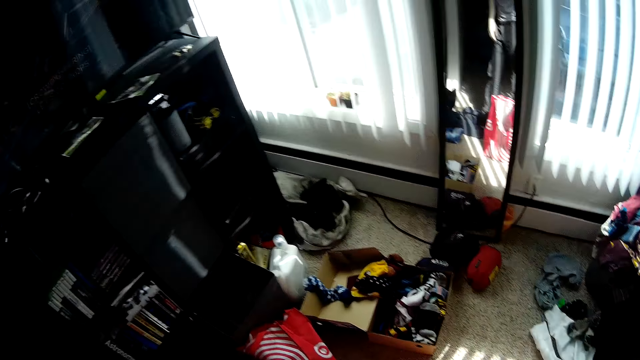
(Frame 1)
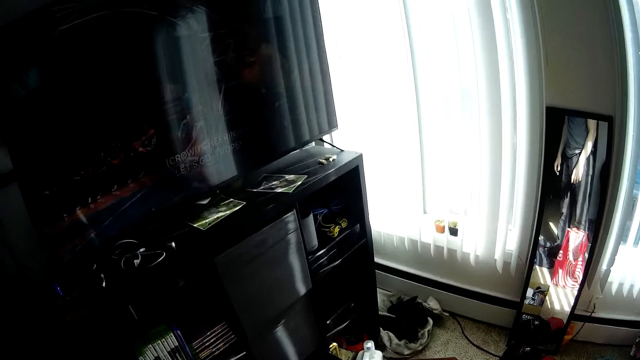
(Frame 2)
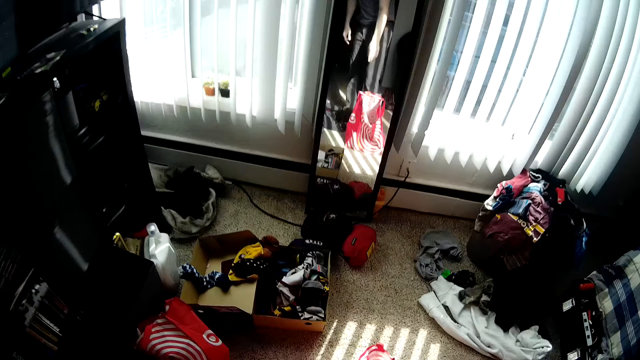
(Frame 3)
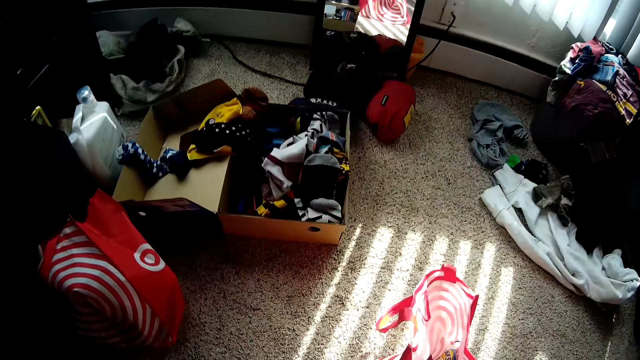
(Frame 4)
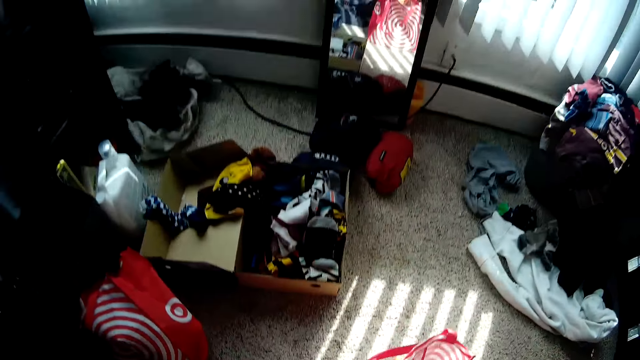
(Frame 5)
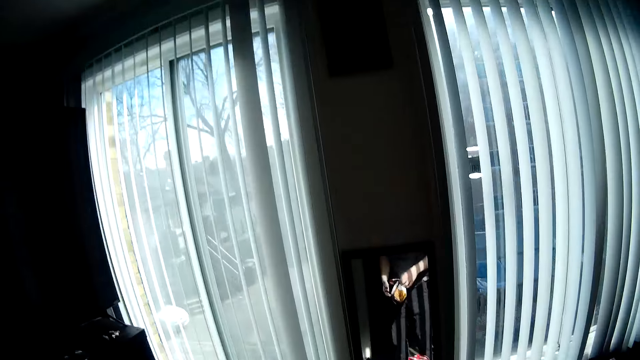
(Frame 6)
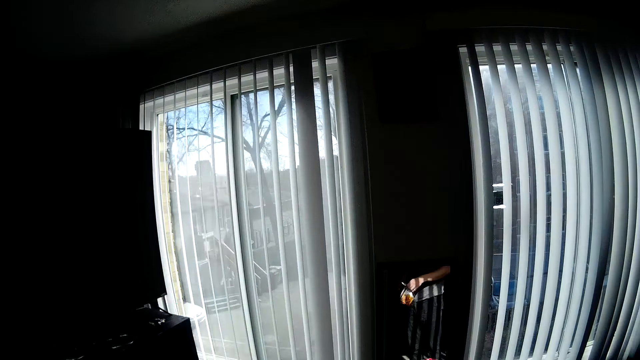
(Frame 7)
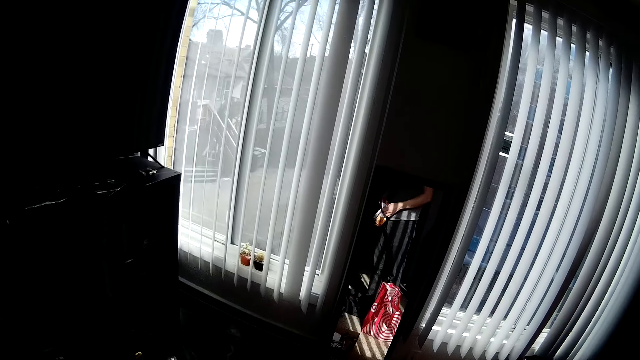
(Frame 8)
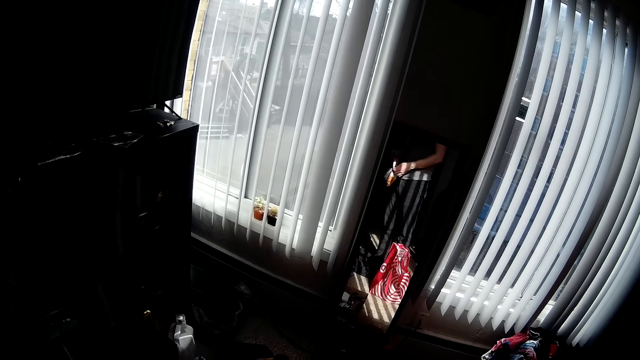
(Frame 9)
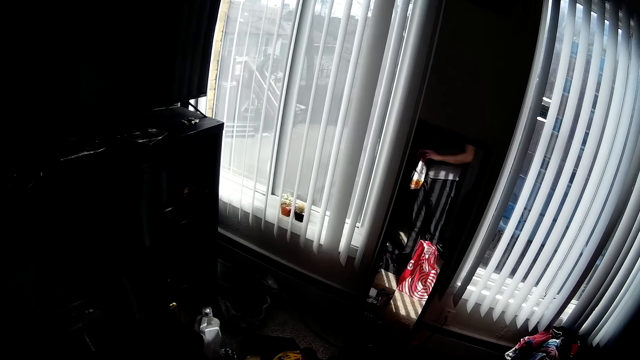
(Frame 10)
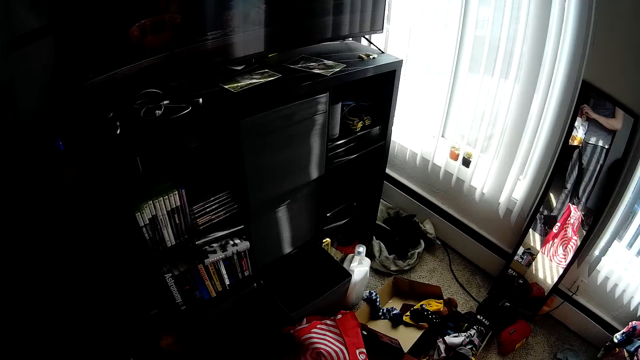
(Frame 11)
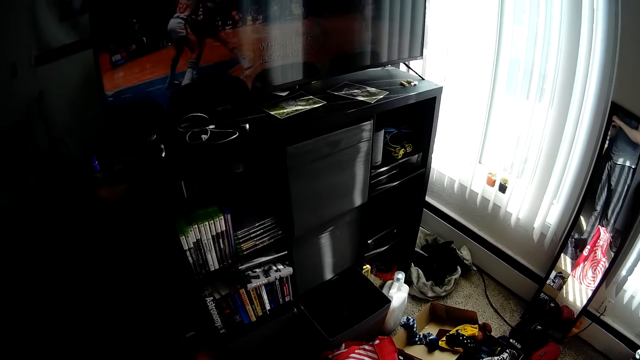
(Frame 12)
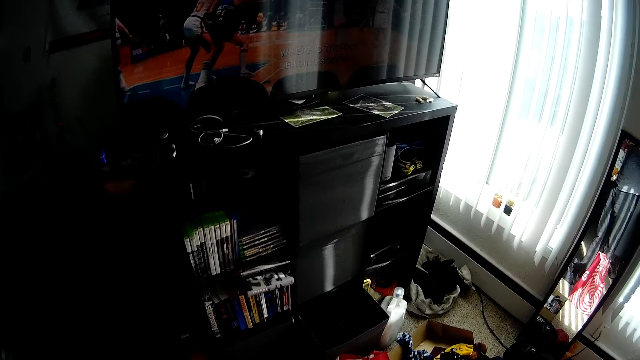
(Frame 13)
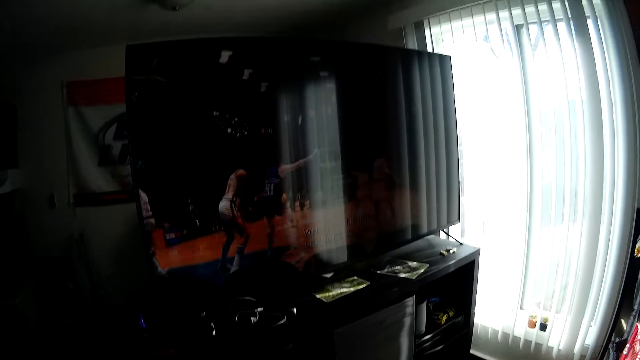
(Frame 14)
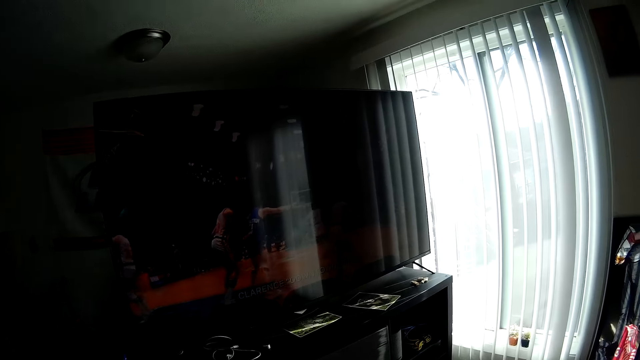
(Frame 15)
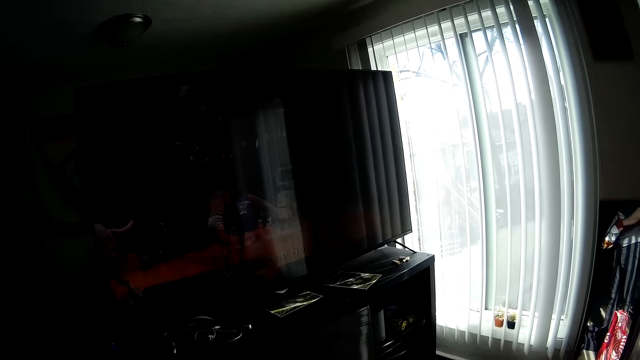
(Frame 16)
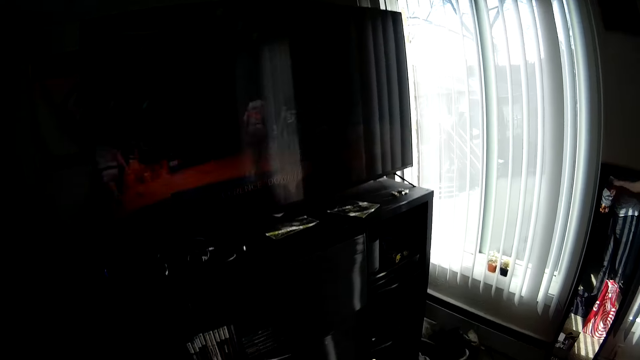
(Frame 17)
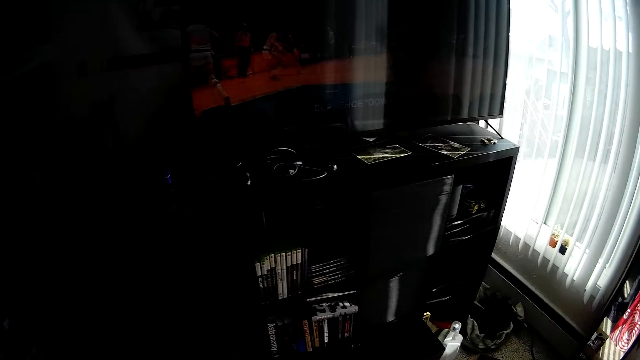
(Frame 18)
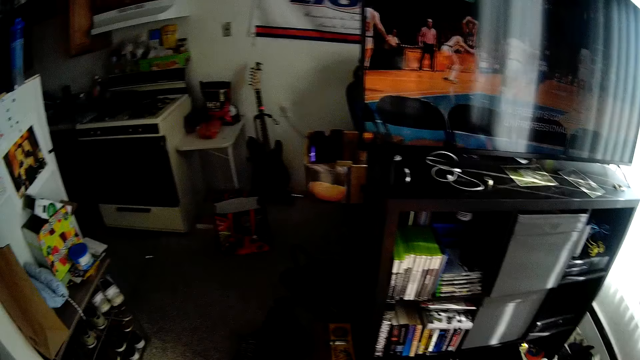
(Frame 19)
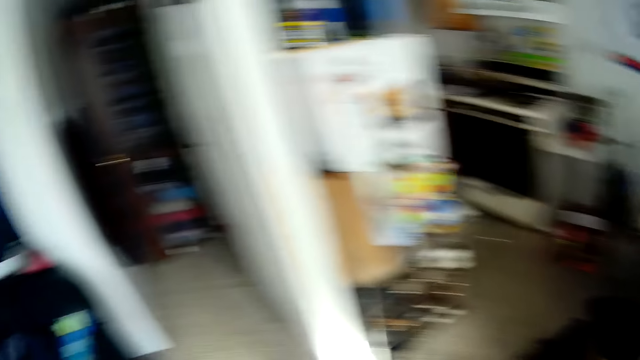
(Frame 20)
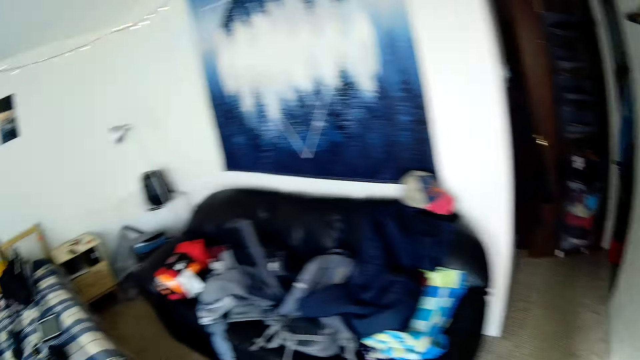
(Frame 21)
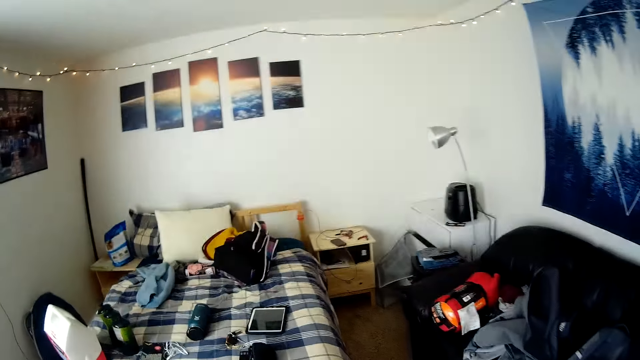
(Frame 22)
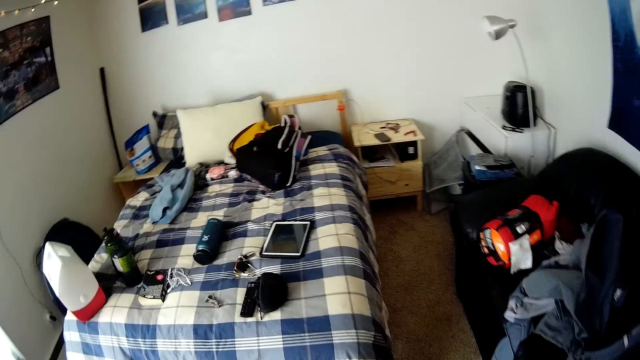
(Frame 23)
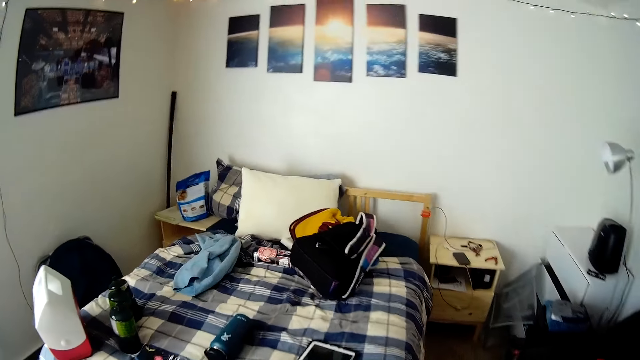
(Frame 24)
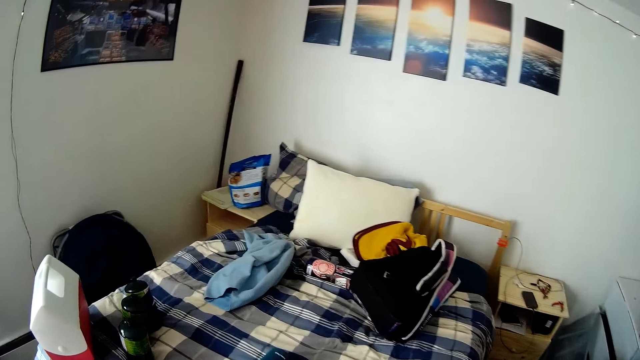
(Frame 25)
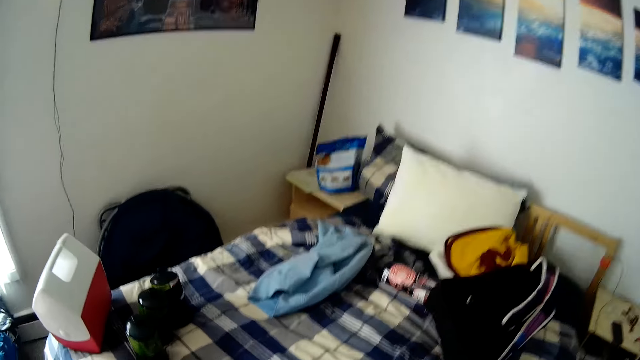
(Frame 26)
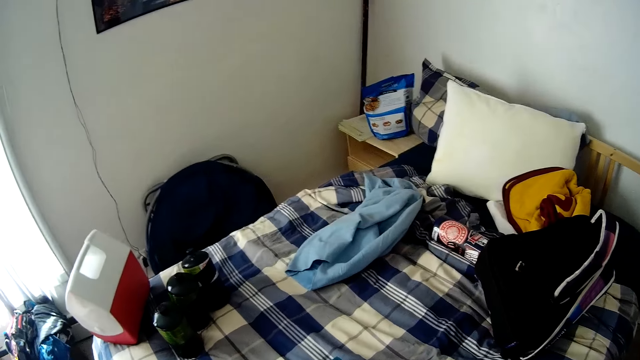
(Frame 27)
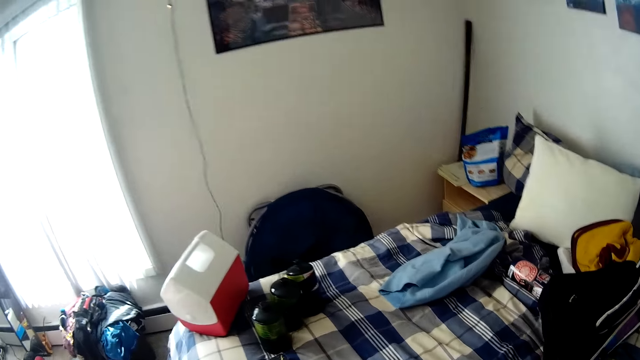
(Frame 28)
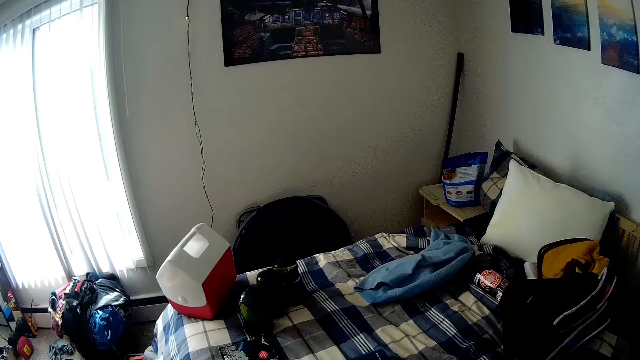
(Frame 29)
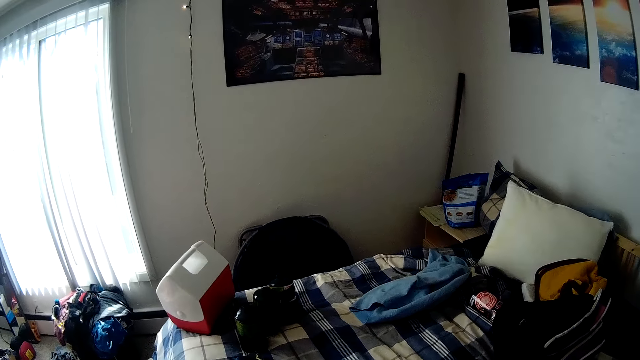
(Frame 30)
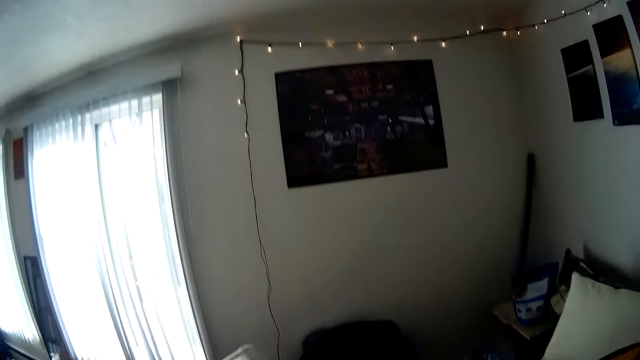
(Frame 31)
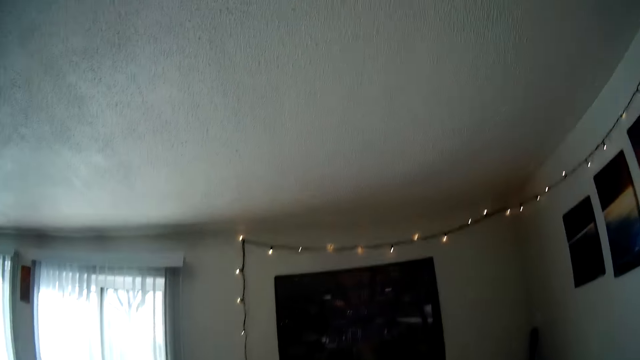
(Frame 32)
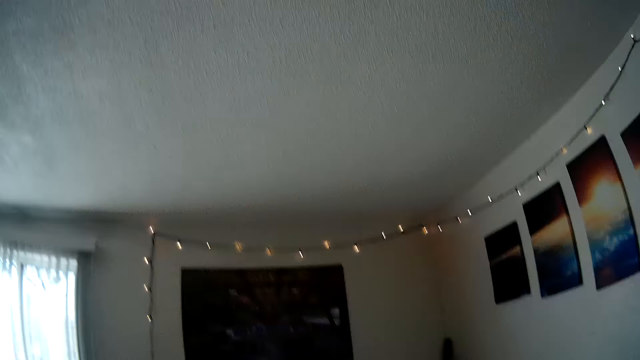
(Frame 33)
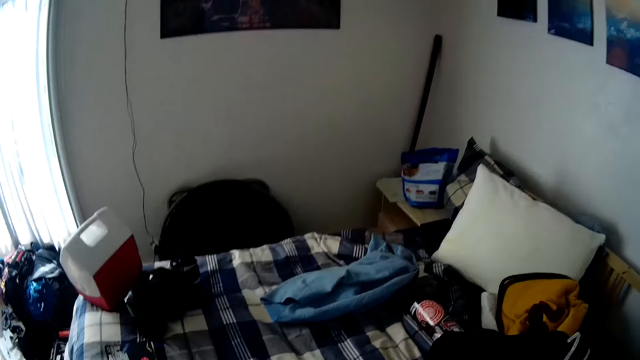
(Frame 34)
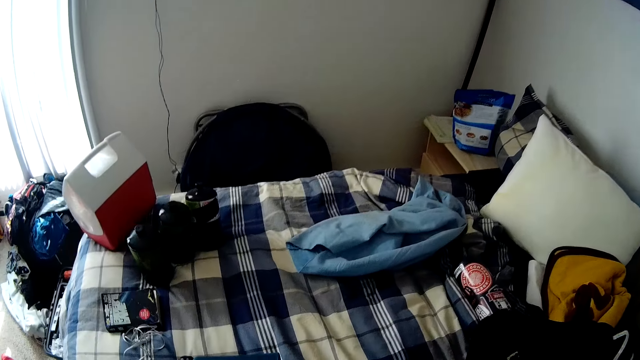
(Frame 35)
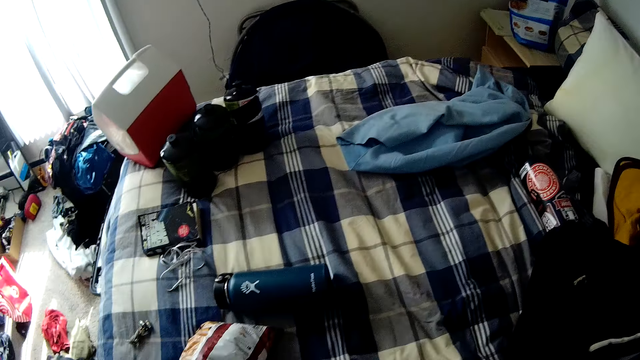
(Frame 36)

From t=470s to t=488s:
The camera wearer picks up an object from the bag with his right hand. He touches the fabric bag. He looks around the room, walks around the room and looks around the room.

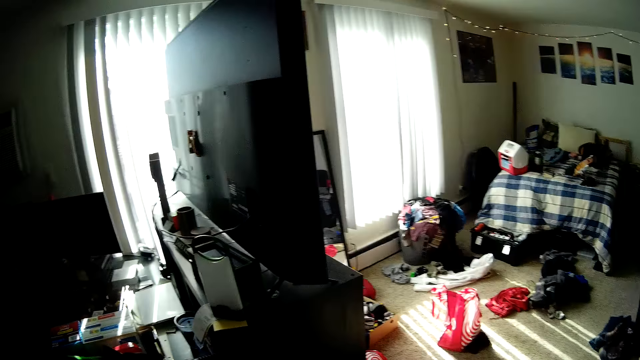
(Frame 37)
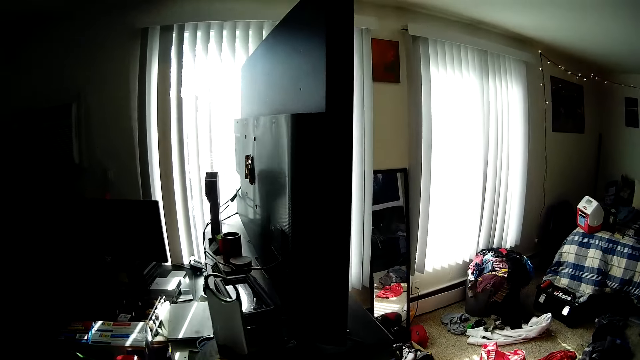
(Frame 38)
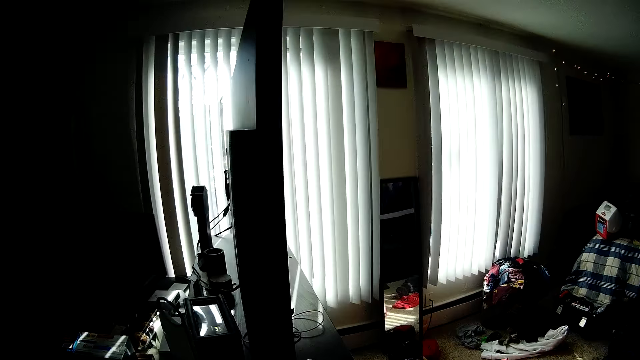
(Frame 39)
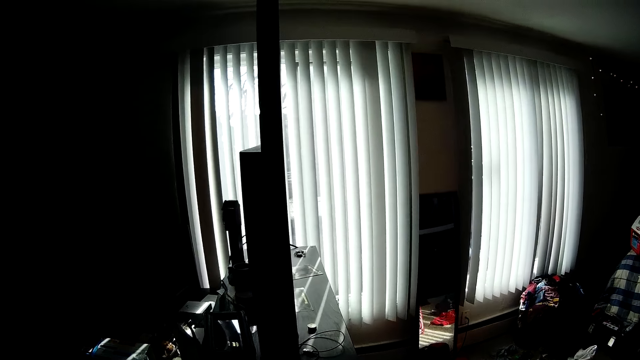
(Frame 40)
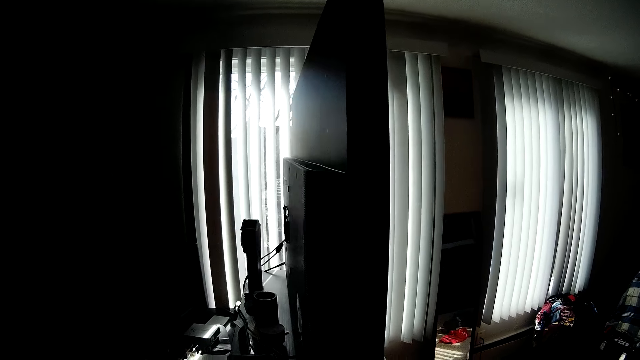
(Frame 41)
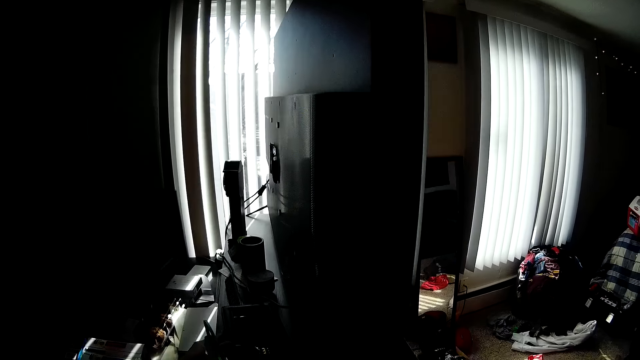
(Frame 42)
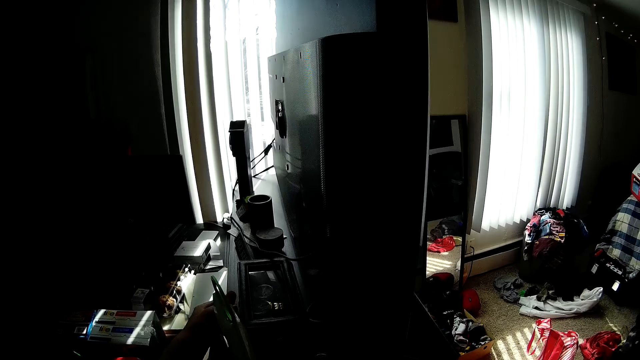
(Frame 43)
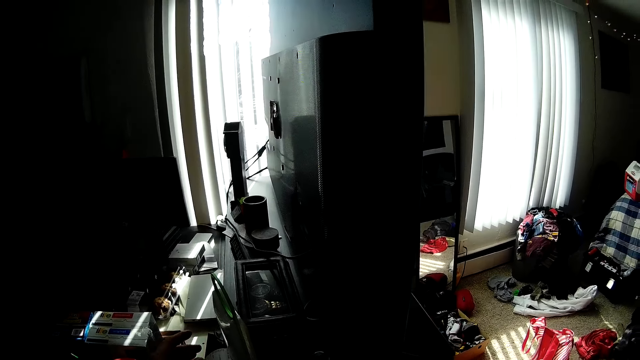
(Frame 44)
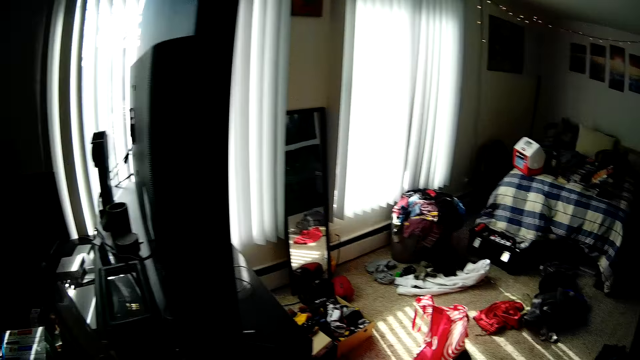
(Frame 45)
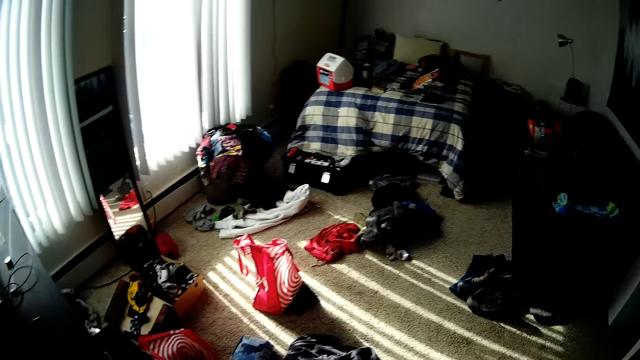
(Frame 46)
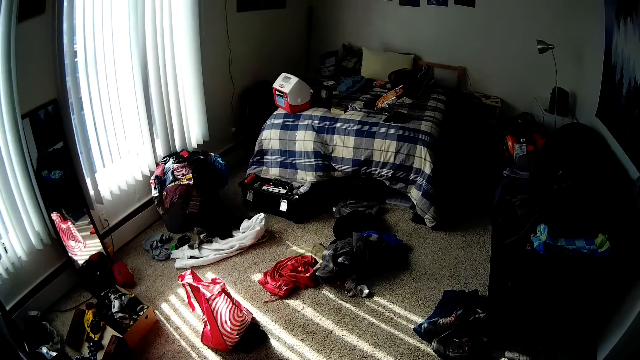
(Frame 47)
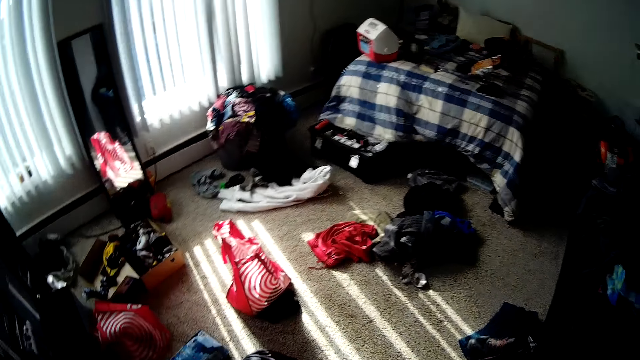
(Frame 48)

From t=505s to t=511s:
The camera wearer touches a television cabinet drawer. He touches an indoor antenna with his left hand. He walks around the room.
